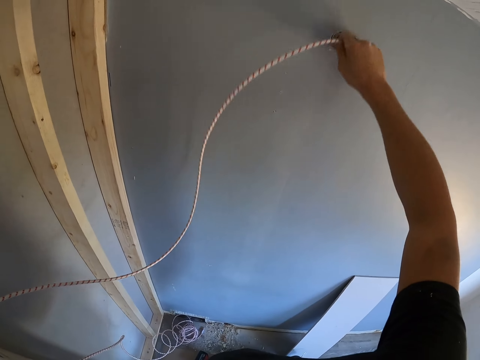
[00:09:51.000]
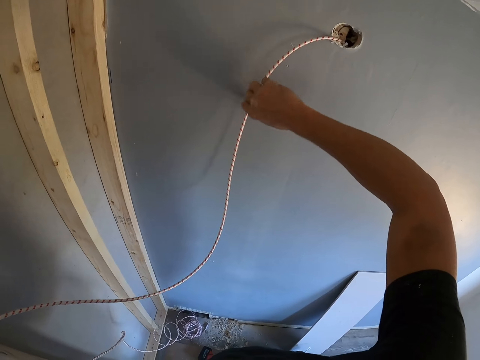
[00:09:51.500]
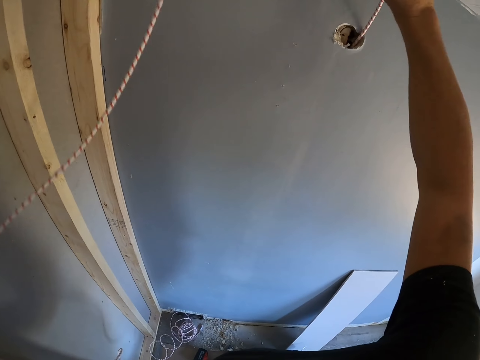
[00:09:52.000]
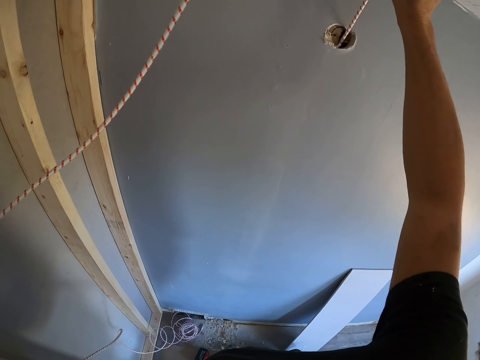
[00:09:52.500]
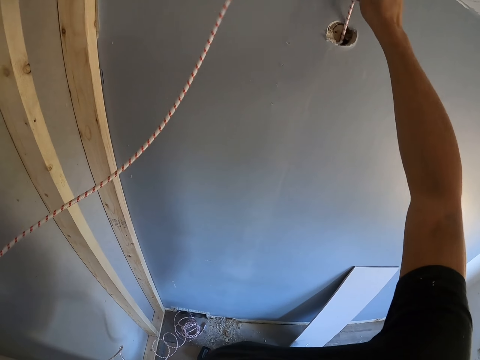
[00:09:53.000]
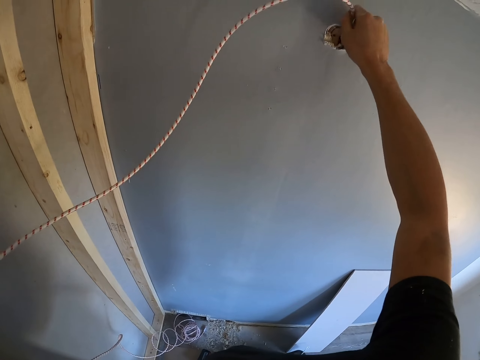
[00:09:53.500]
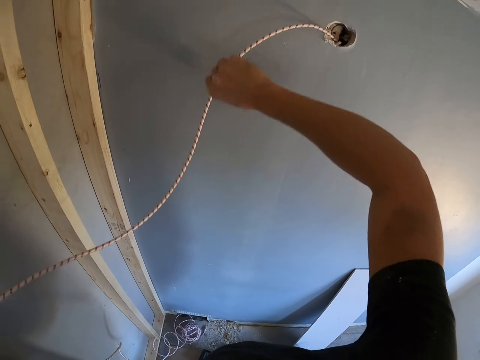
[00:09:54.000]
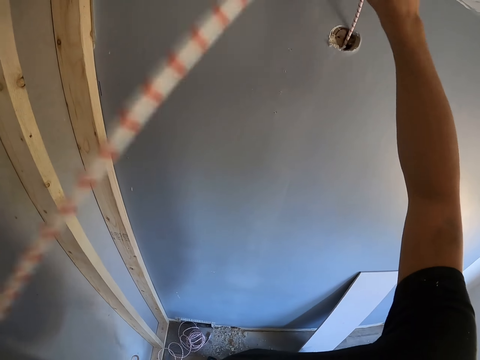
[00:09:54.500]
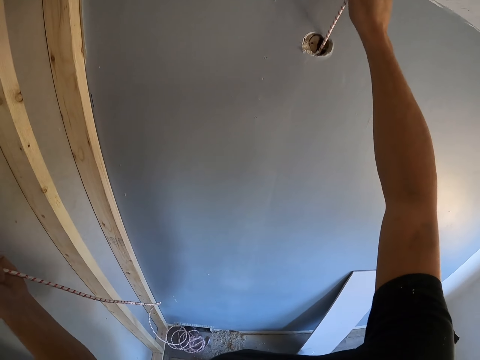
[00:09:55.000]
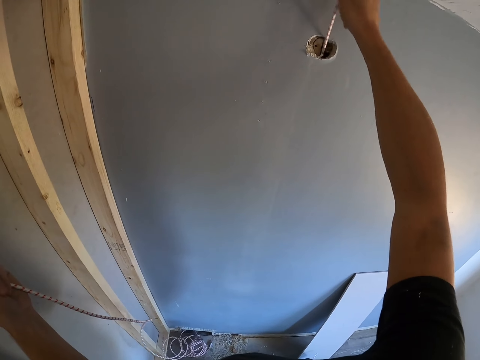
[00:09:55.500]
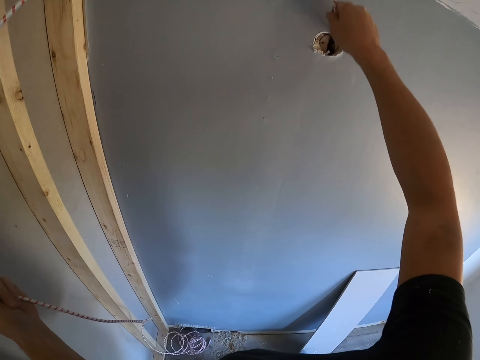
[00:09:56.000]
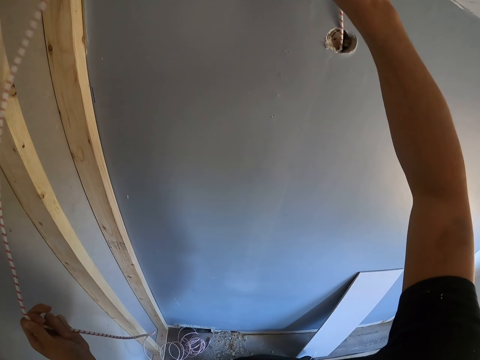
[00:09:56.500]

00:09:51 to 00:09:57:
The camera wearer inserts the wire on the hole.

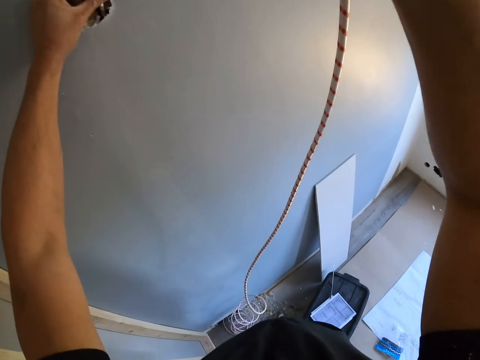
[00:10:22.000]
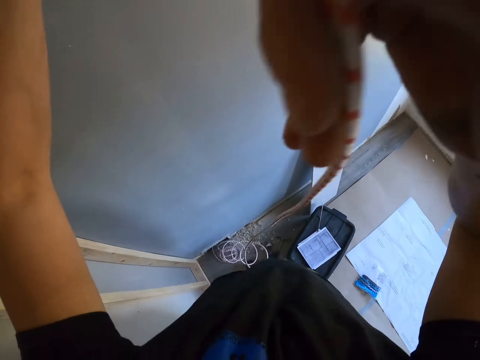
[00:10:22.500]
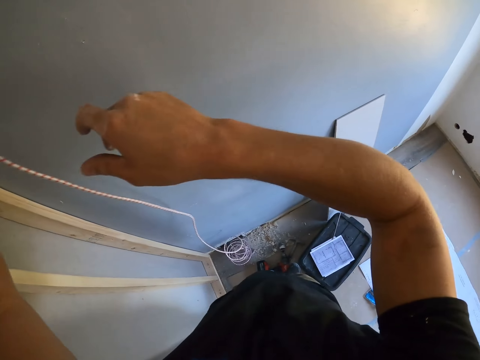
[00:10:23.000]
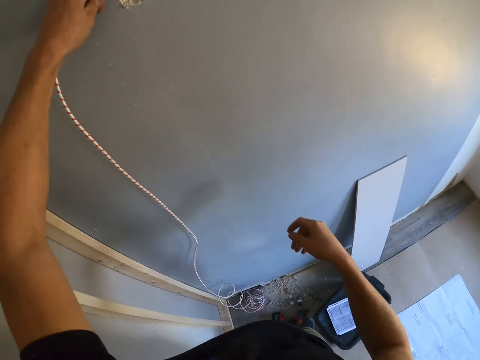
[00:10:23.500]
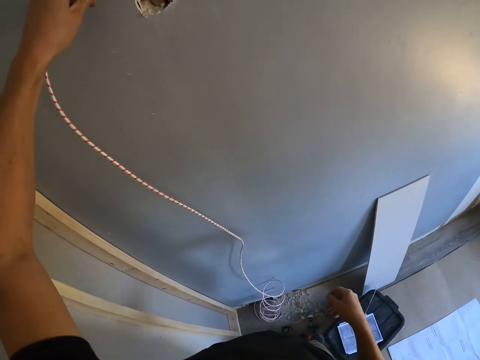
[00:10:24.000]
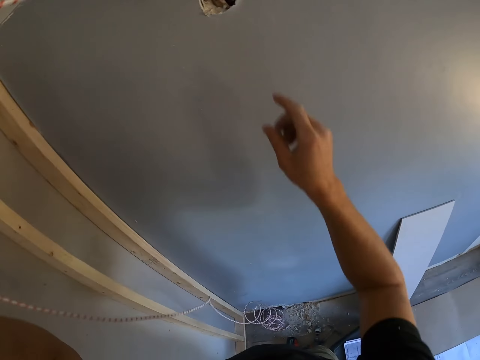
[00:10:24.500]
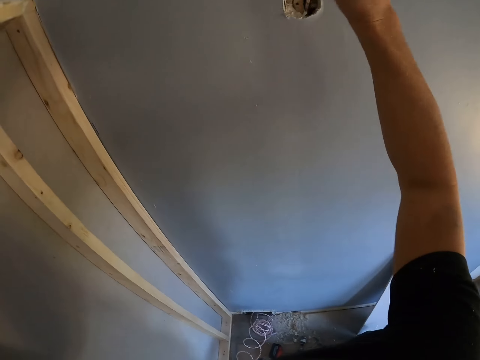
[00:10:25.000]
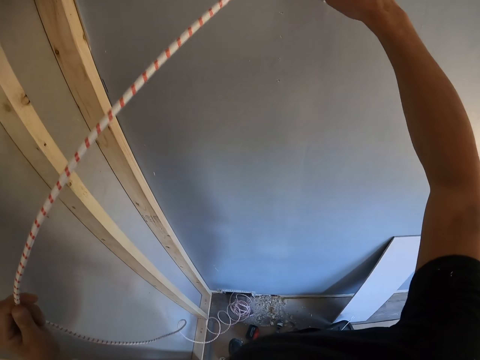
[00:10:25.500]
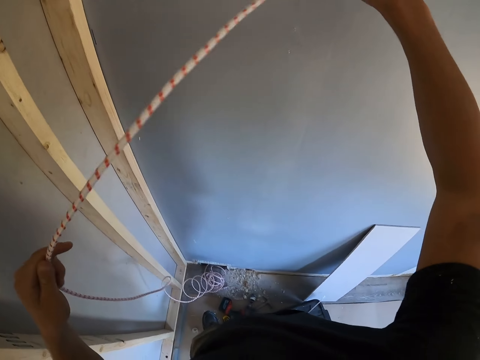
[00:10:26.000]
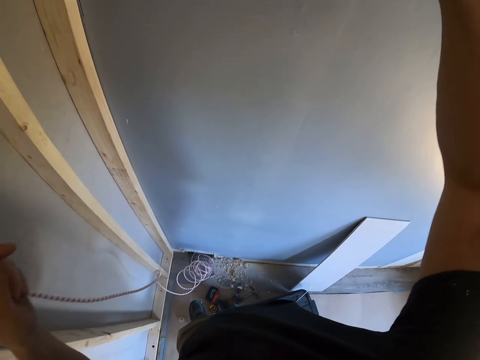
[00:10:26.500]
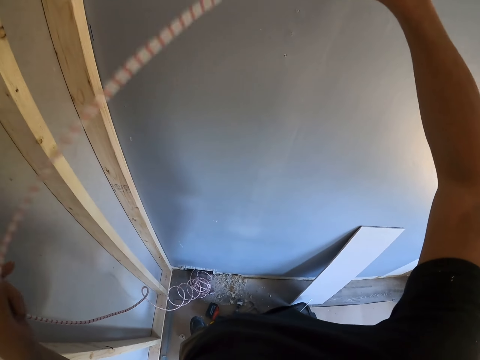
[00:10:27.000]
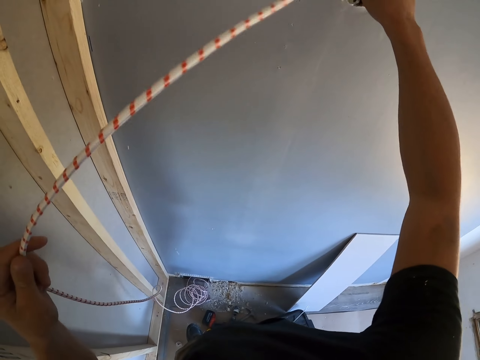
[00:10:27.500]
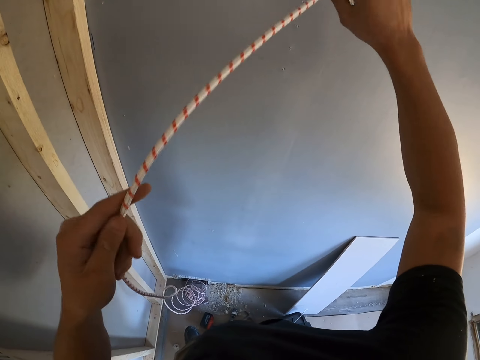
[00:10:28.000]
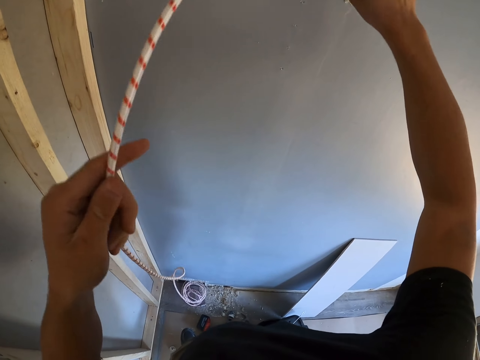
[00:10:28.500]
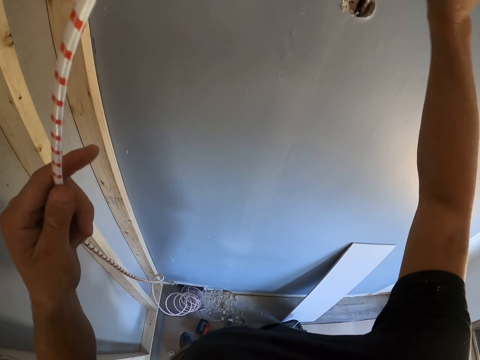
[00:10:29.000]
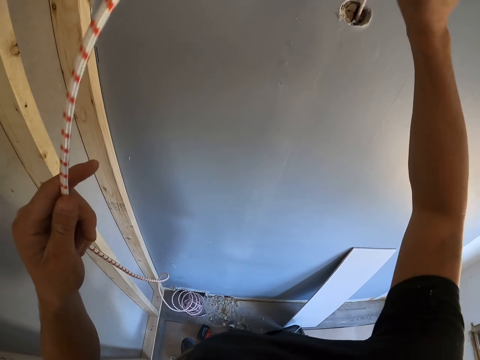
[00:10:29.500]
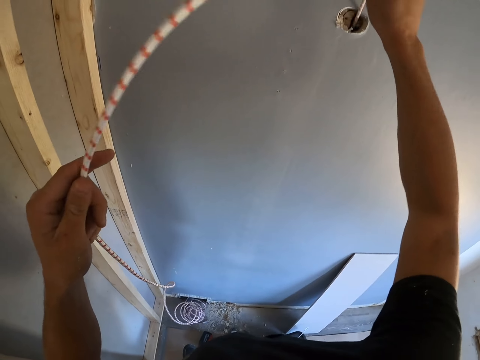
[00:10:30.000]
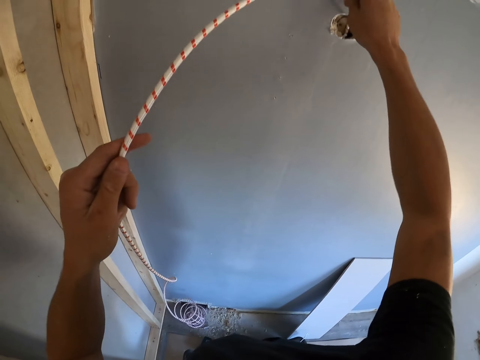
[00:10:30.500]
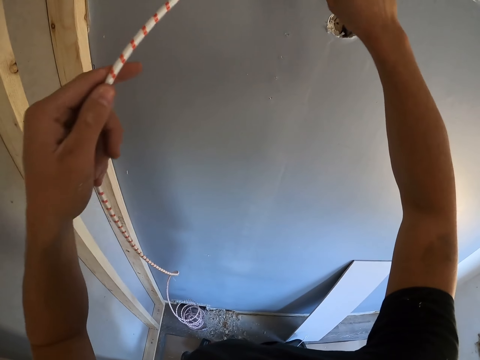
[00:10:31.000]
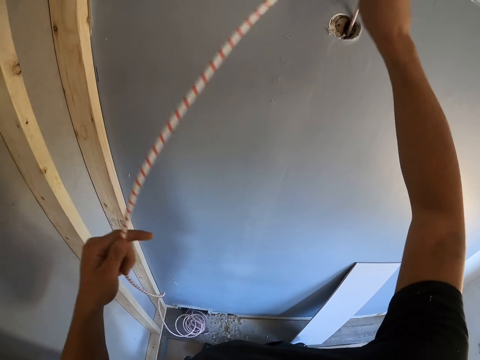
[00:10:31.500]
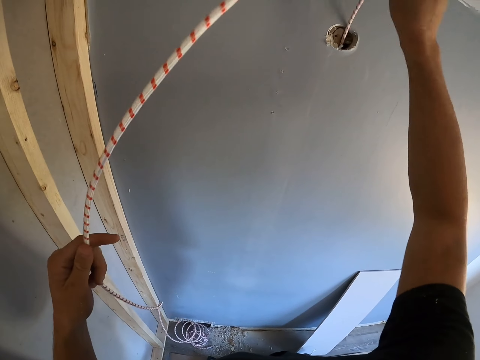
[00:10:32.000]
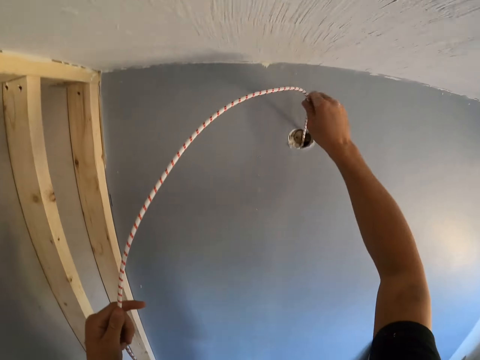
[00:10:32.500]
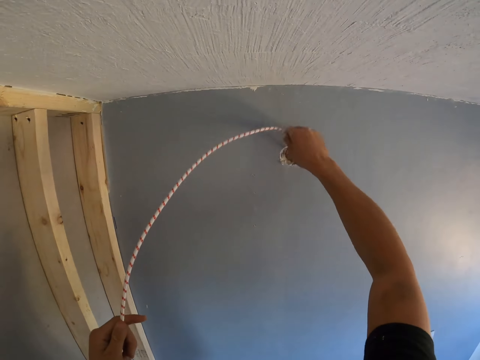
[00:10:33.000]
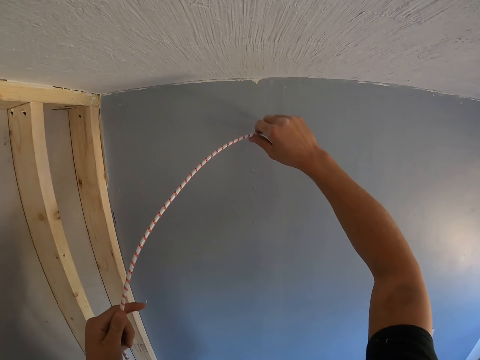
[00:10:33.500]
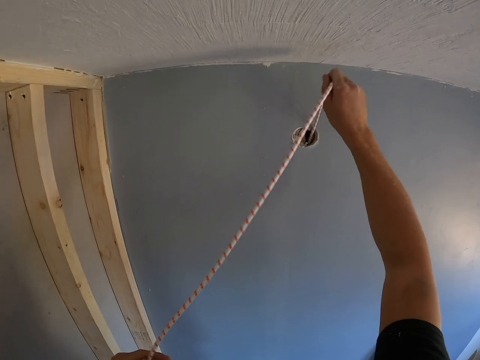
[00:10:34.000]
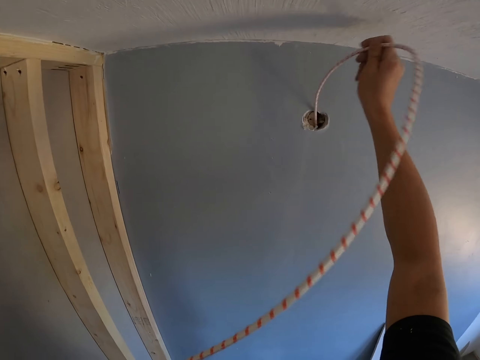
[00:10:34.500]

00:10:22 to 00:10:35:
The camera wearer pulls the rope. They insert the wire on the hole.

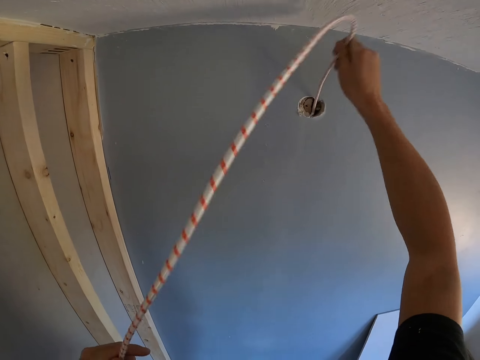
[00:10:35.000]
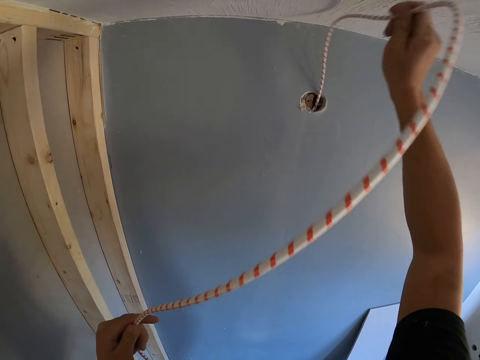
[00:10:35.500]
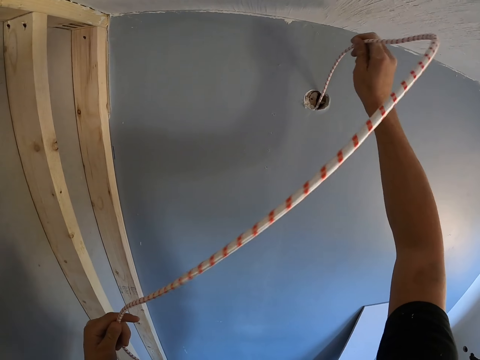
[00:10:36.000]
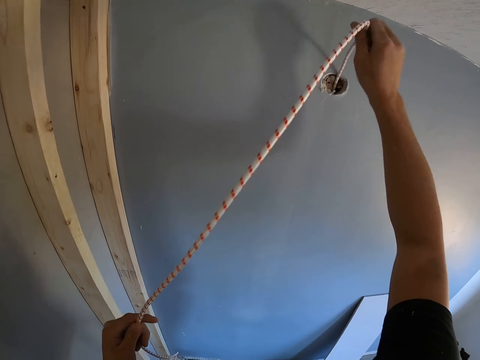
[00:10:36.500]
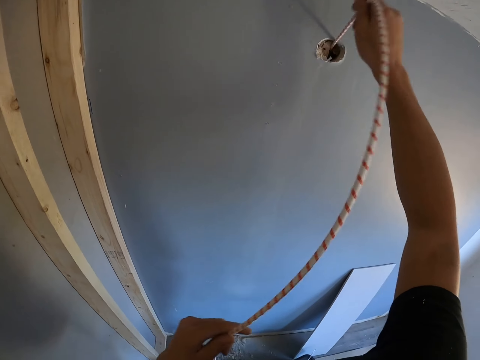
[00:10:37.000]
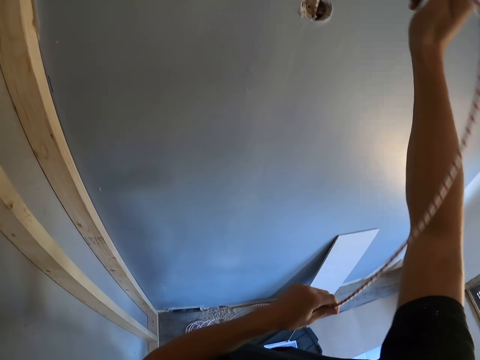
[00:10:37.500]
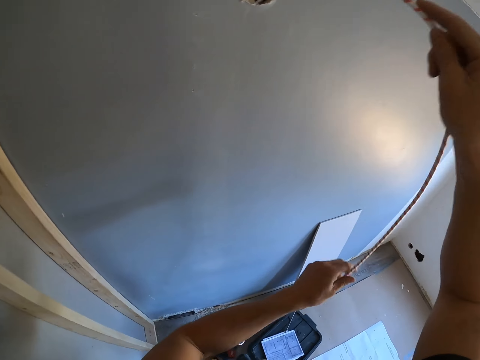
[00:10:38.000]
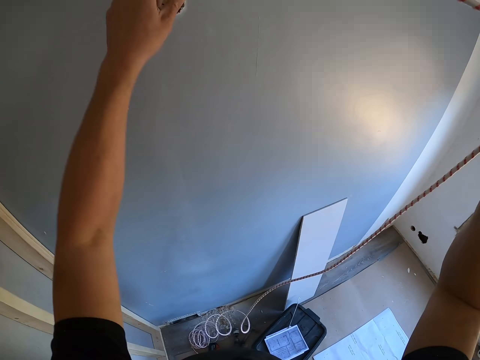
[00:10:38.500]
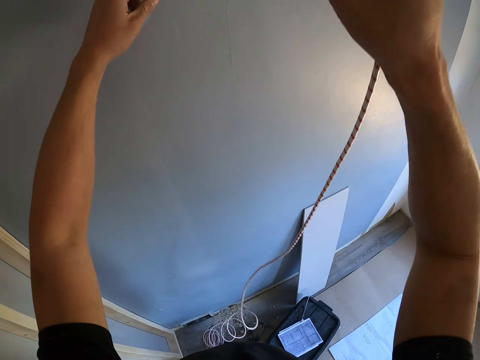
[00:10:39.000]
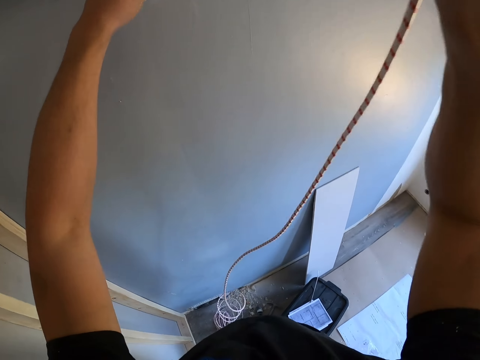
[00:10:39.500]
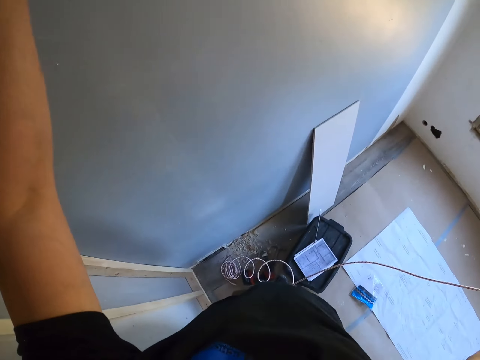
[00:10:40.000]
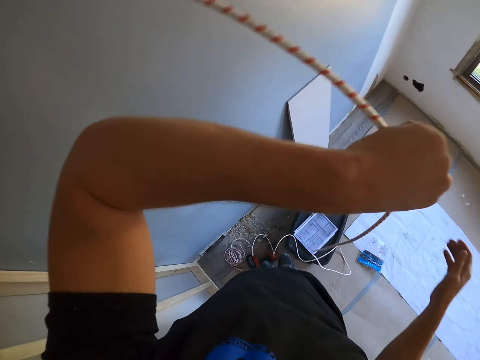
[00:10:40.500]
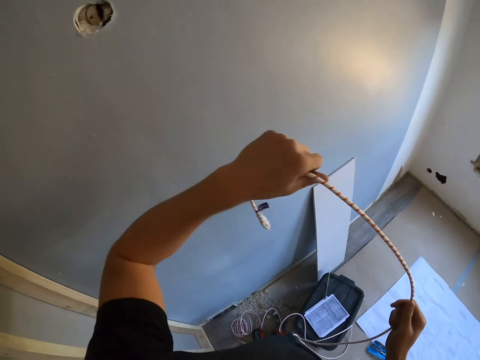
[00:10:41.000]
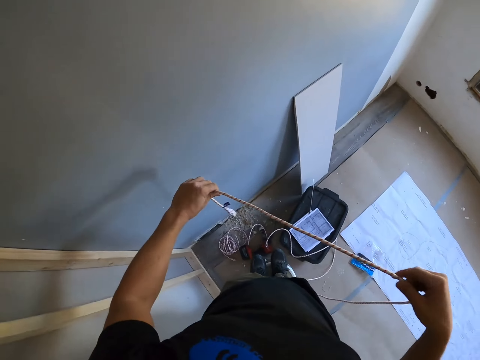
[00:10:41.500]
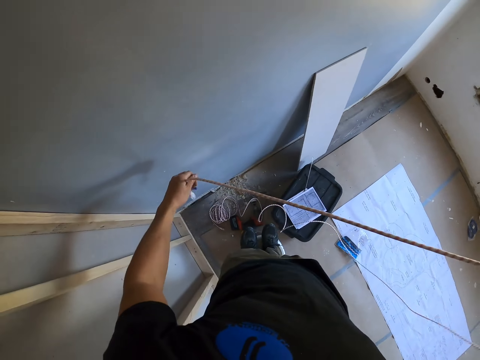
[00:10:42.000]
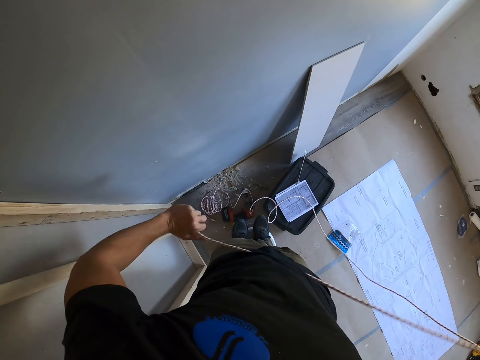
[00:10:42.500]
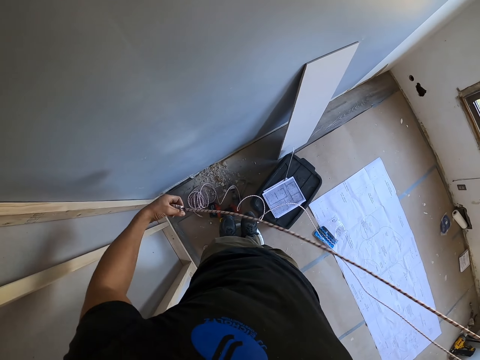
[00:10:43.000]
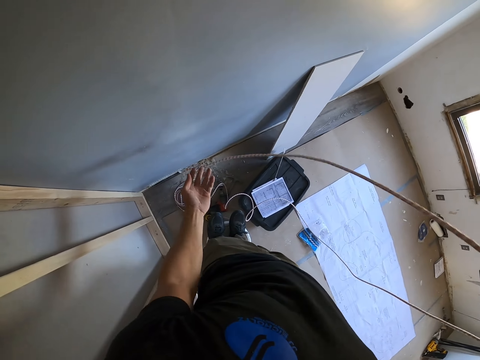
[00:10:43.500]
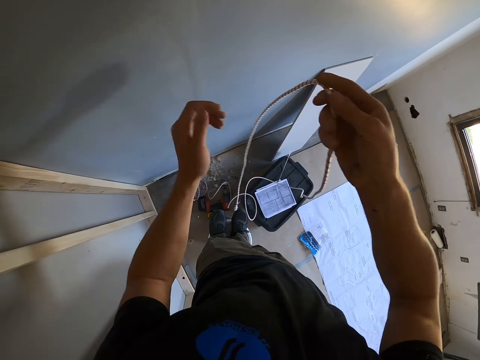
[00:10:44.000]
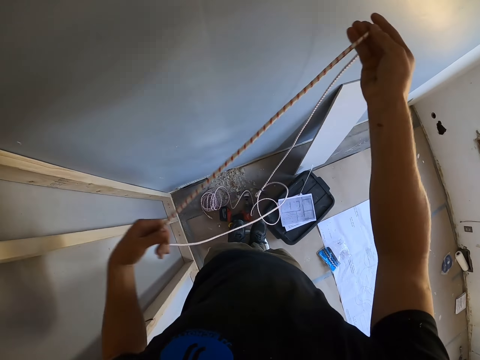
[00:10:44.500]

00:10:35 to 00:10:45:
The camera wearer adjusts the rope.
